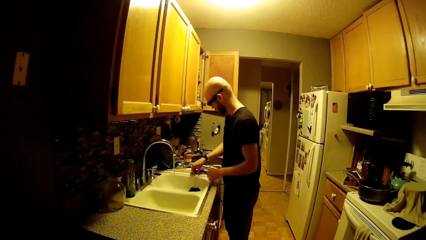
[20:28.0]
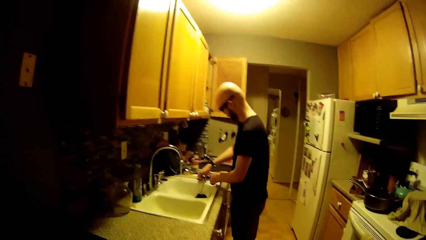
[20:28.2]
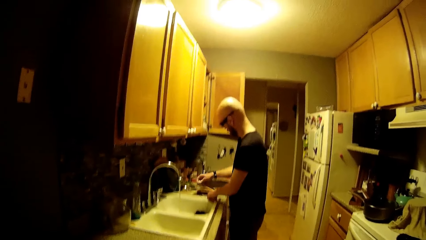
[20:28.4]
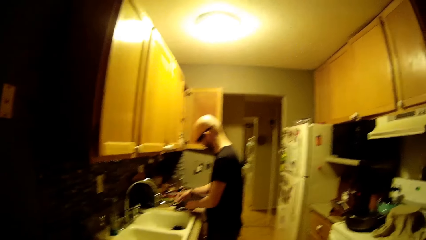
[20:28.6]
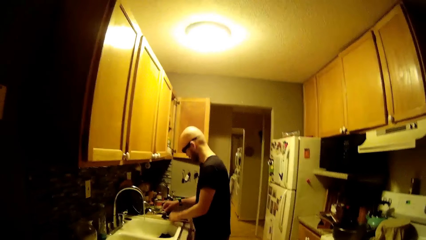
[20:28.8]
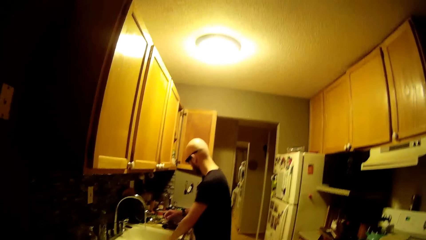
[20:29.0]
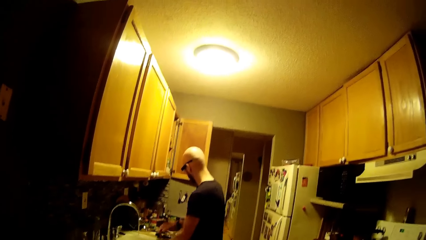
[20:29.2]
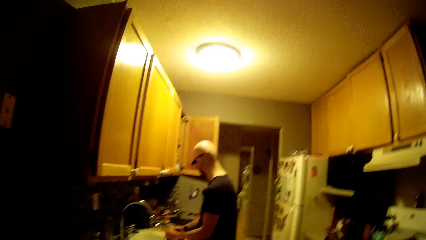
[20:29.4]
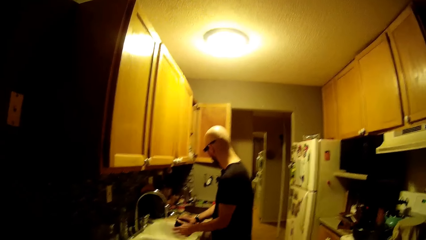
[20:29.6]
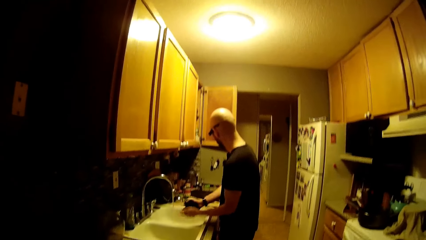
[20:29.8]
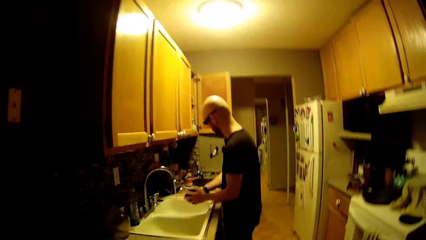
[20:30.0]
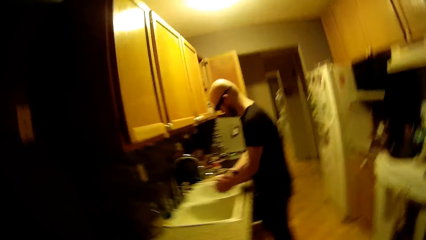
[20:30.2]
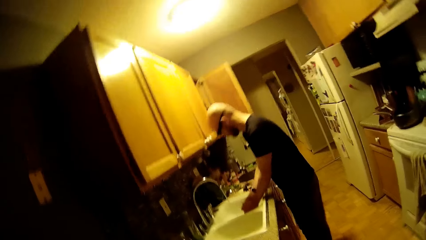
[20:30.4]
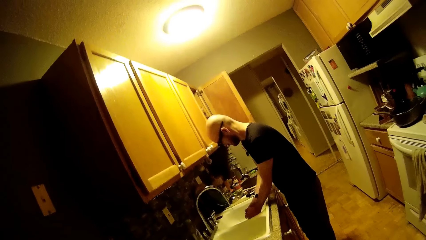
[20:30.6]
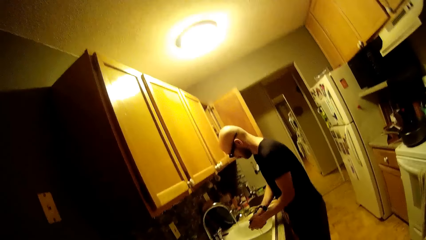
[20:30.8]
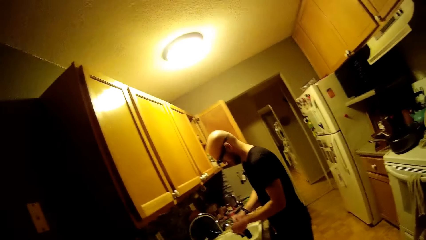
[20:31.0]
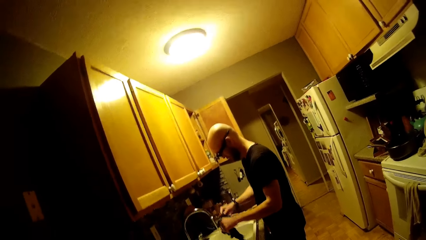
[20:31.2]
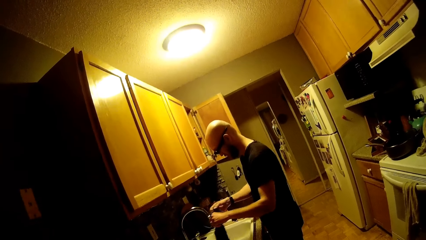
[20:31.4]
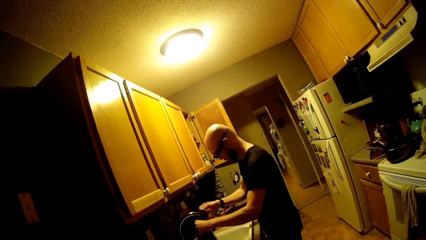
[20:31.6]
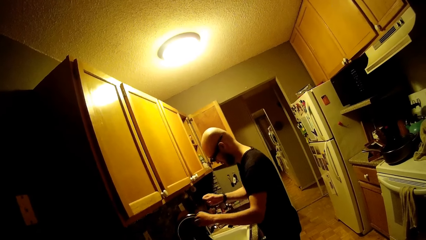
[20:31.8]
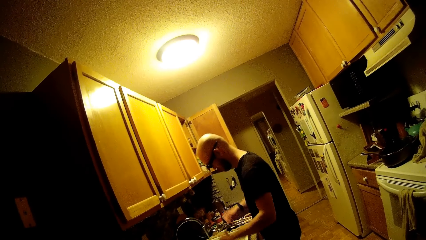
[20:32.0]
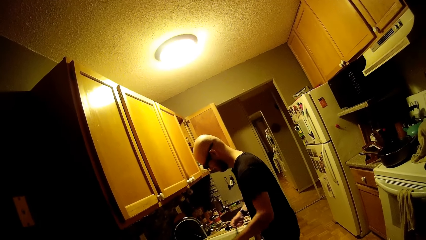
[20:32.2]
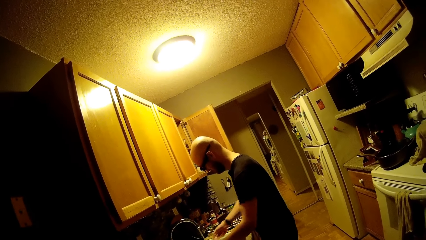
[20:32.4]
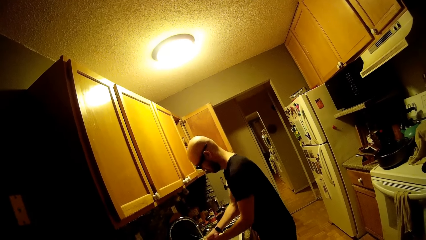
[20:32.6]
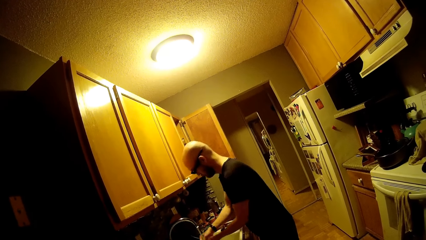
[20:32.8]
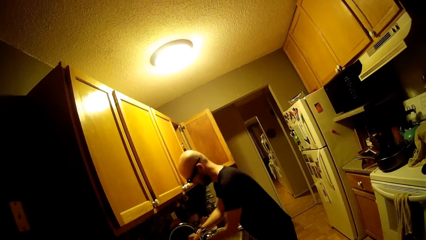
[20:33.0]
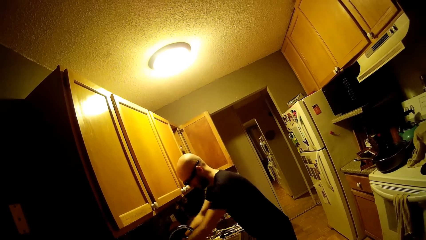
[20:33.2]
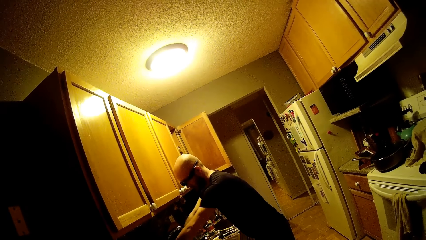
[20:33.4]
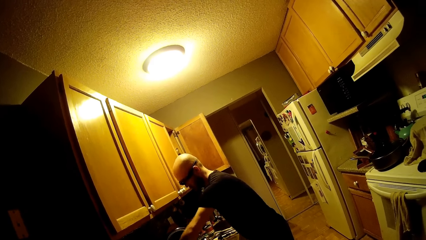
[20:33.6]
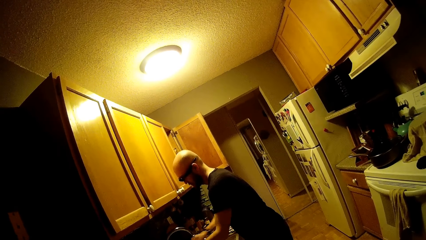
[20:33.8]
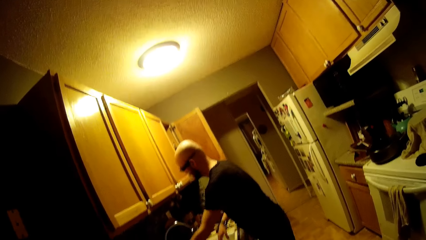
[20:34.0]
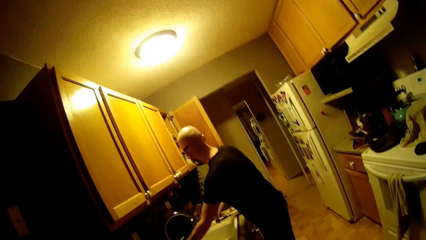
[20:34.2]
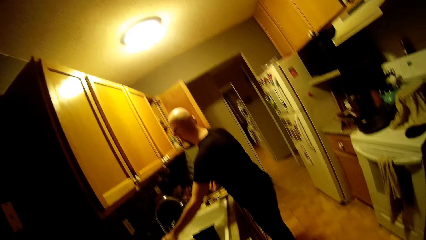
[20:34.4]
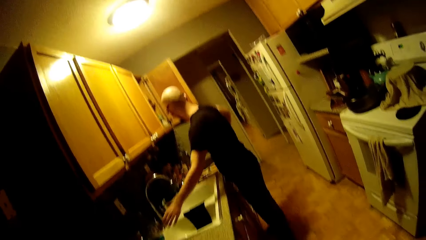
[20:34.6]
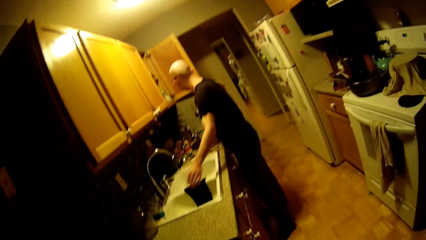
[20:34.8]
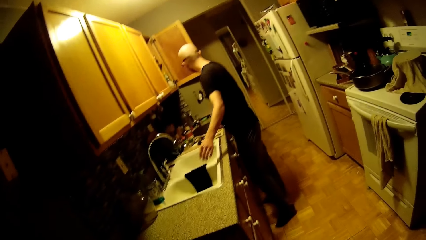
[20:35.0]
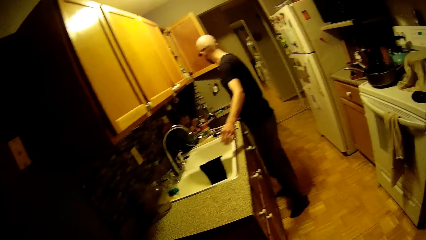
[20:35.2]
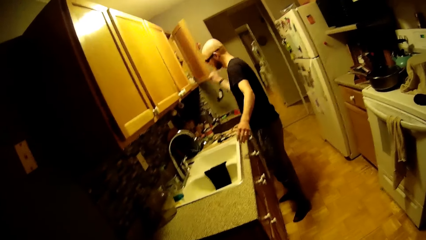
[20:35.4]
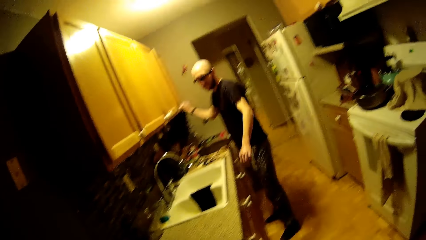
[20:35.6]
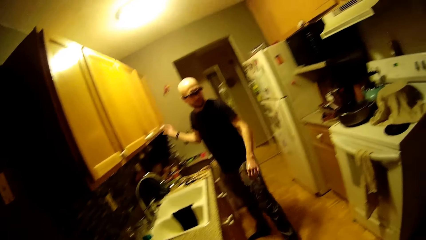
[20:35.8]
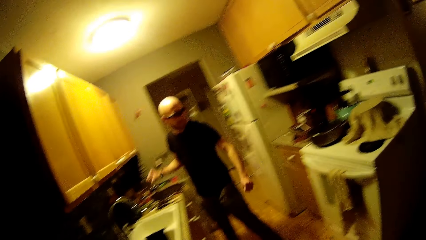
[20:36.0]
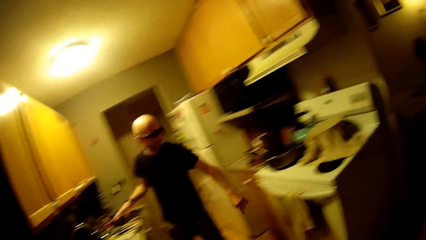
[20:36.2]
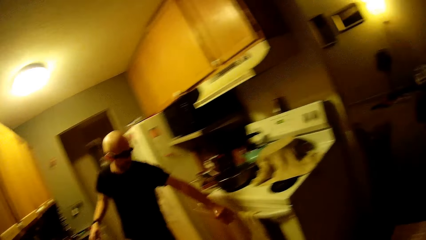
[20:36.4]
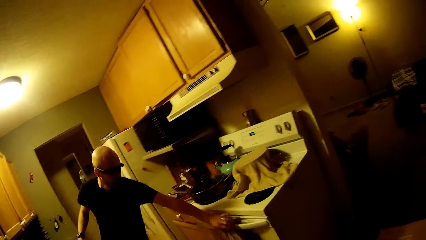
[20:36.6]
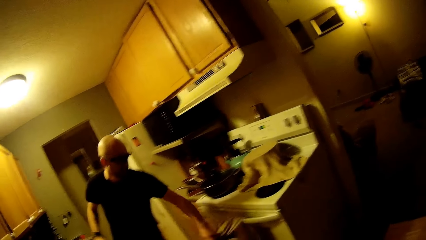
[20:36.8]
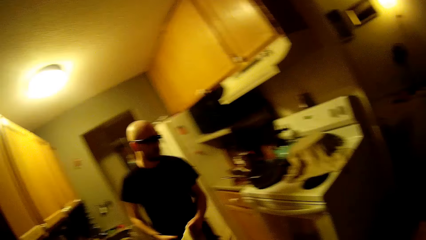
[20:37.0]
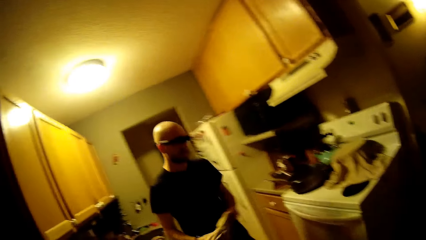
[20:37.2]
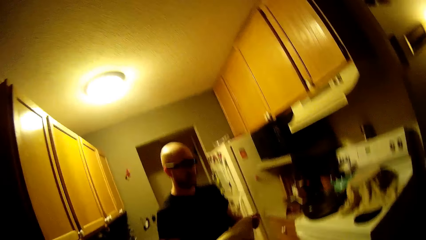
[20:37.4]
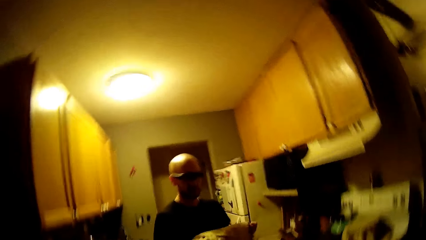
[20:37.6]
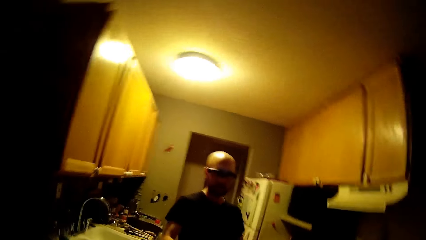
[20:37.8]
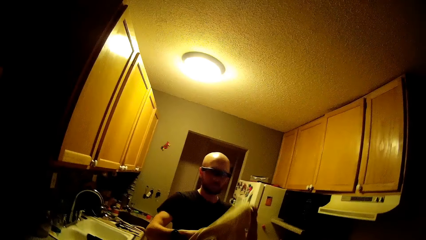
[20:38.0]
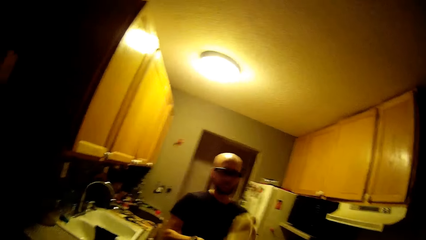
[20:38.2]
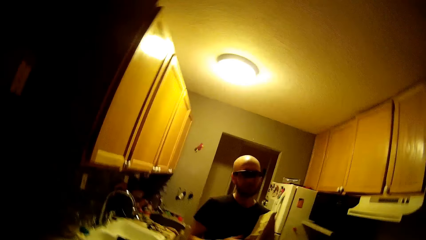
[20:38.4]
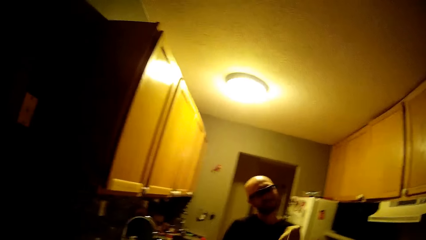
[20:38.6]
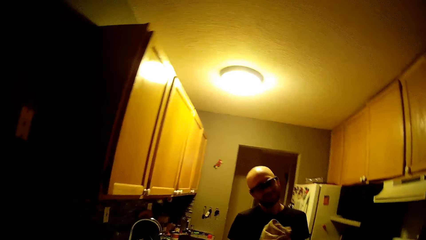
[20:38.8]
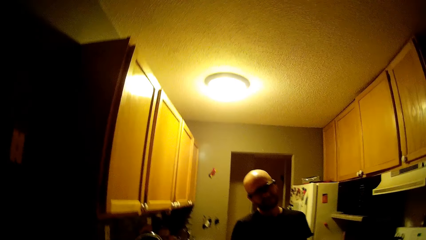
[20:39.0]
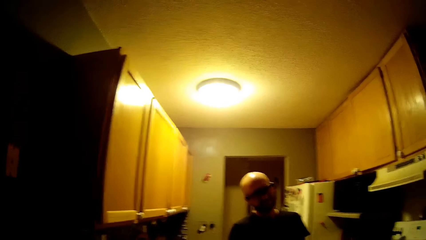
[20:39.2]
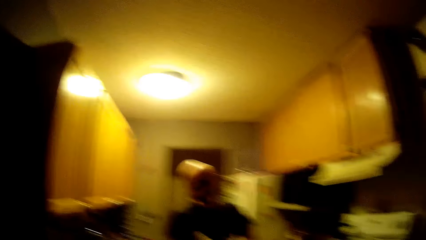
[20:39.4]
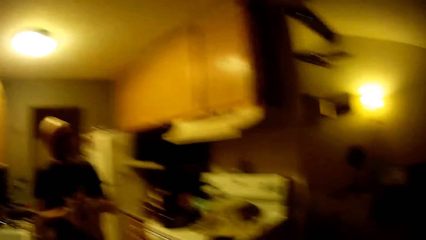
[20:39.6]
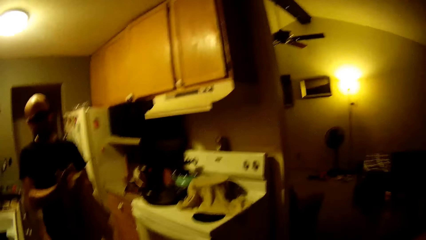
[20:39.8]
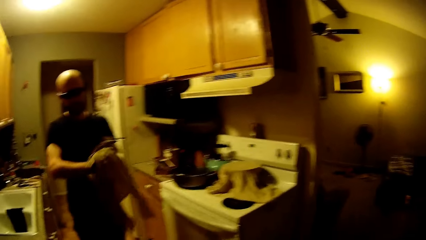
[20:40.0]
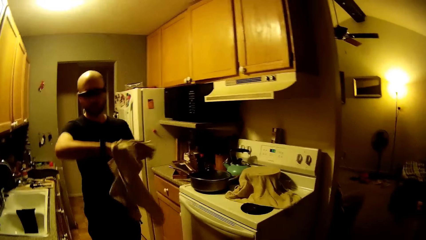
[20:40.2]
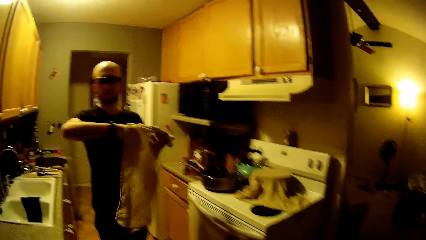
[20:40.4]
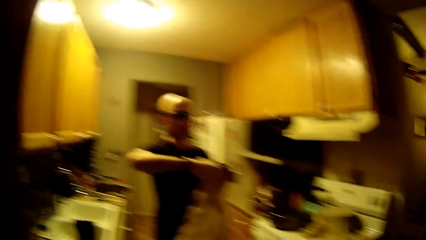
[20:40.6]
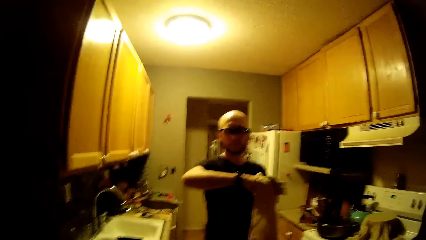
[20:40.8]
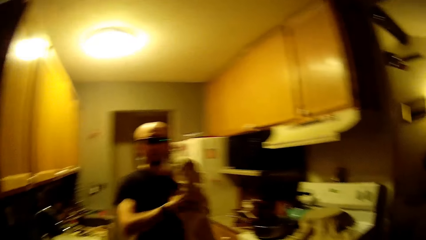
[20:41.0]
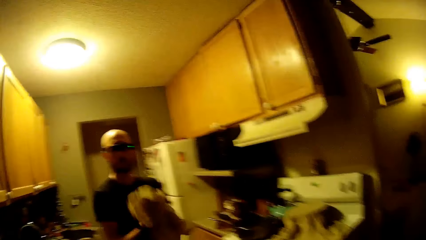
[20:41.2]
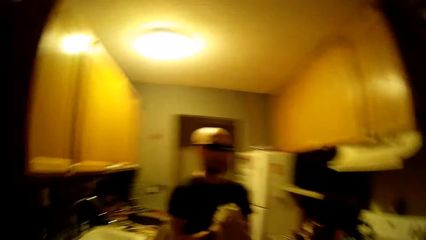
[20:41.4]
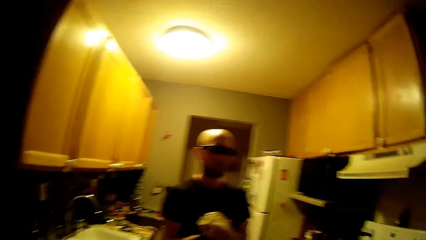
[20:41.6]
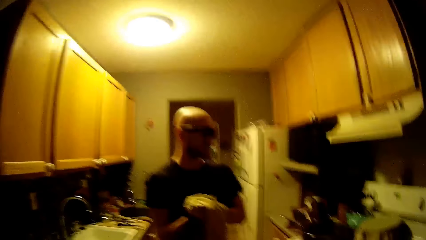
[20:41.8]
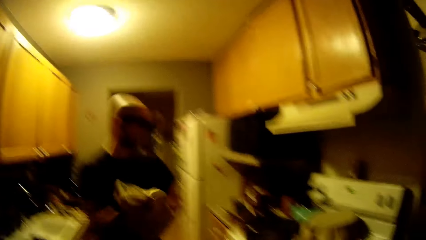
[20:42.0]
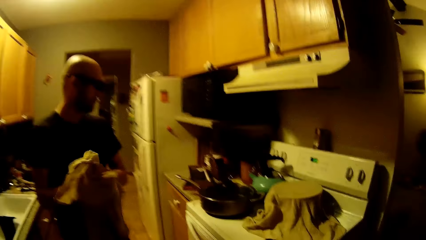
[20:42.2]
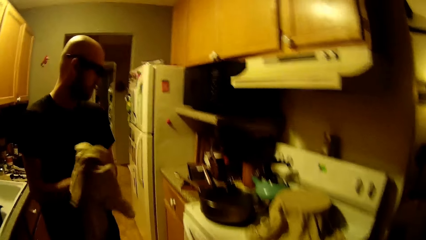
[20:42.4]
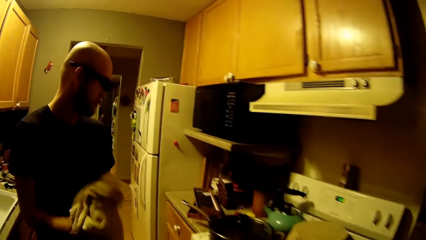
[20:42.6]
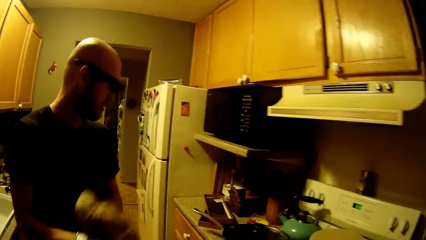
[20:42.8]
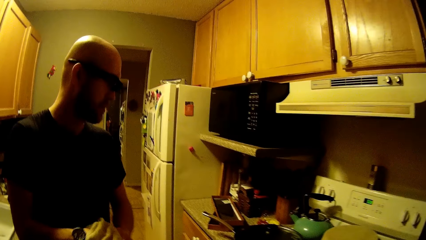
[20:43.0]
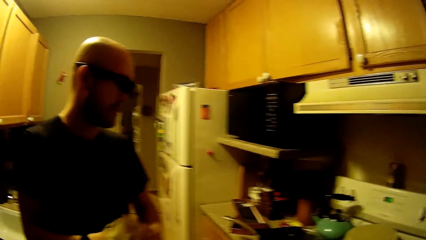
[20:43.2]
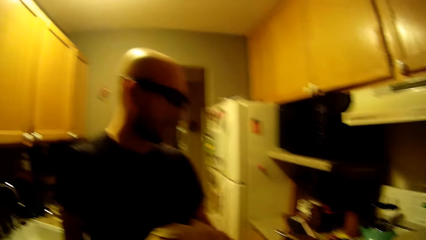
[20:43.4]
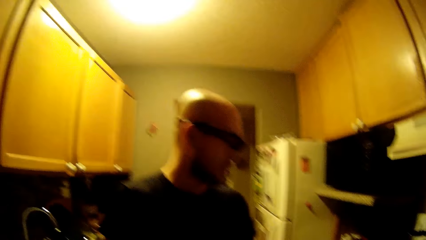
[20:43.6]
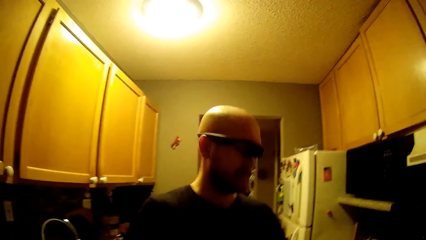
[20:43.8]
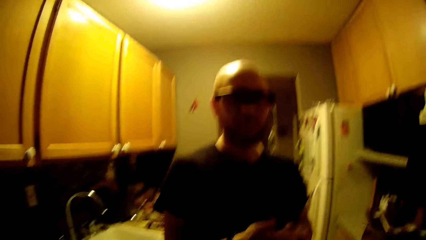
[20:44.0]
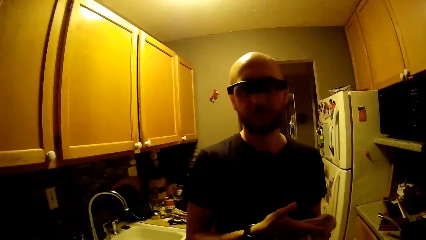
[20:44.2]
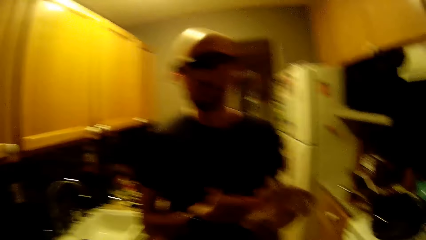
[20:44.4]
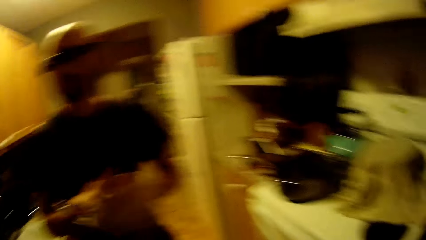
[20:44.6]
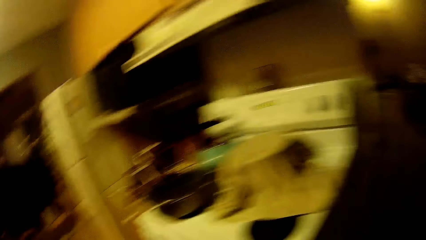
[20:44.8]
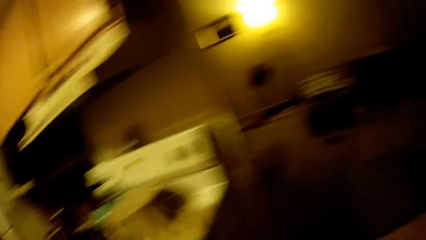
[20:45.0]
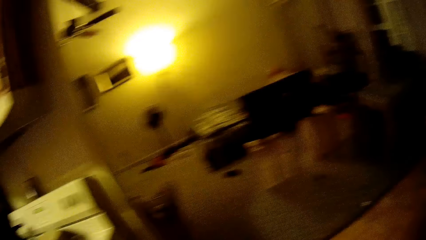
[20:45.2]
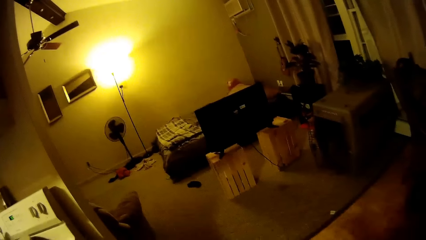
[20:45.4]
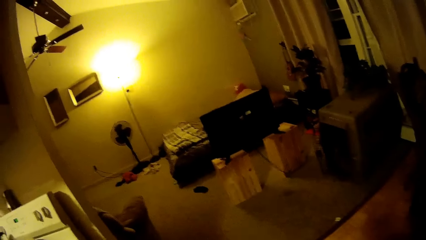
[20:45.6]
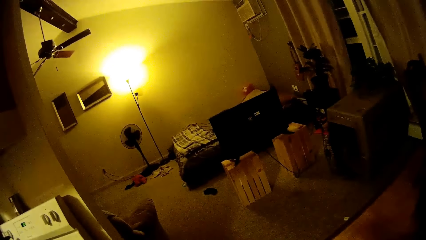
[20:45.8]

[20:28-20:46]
A man places a fork on the countertop. The man picks the kitchen towel in the sink basin, squeezes water from the kitchen towel and straightens the kitchen towel. The man closes the tap water. The man closes the cupboard with his right hand. The man picks a napkin from a gas cooker with his left hand. The man wipes both his hands with the napkin.
